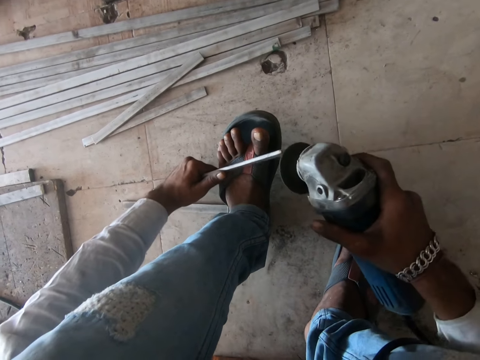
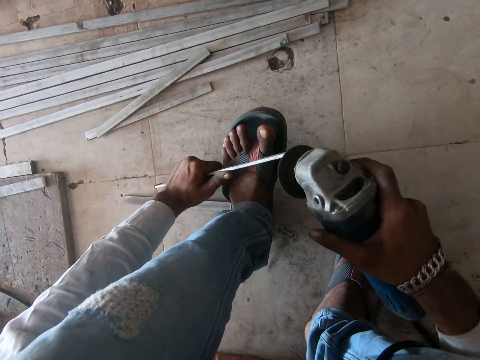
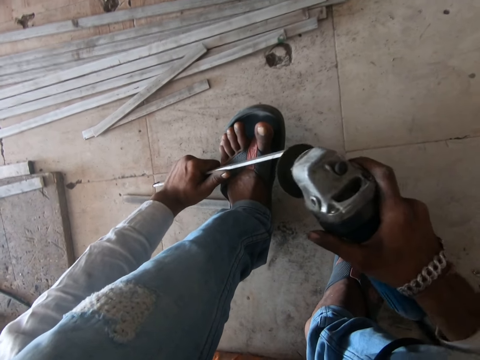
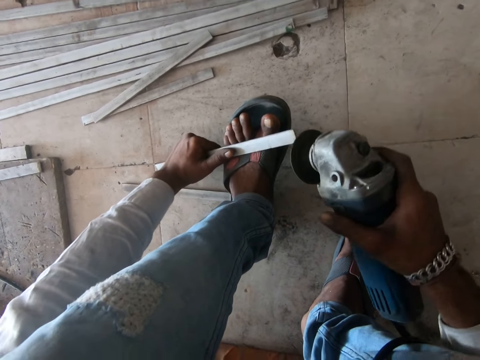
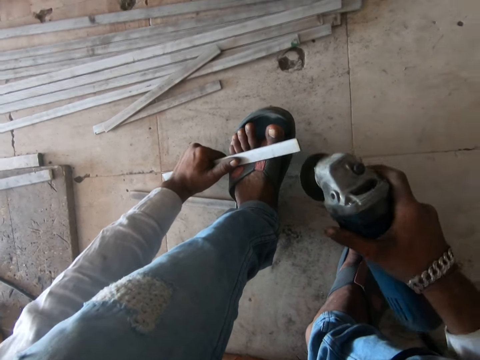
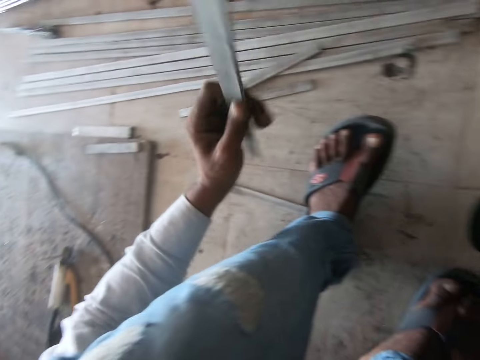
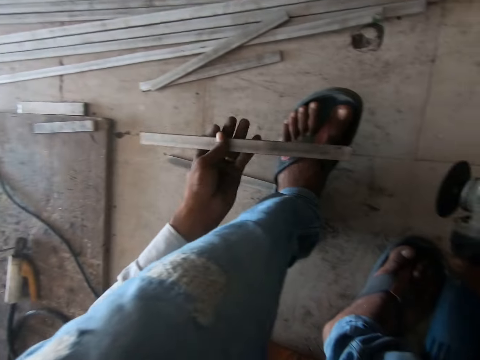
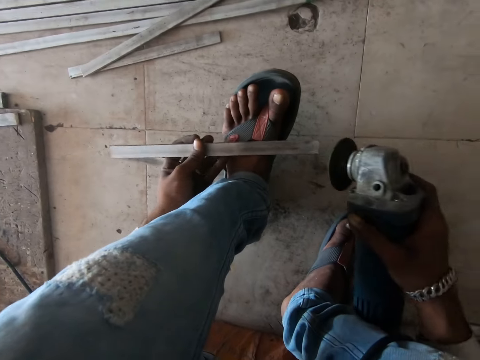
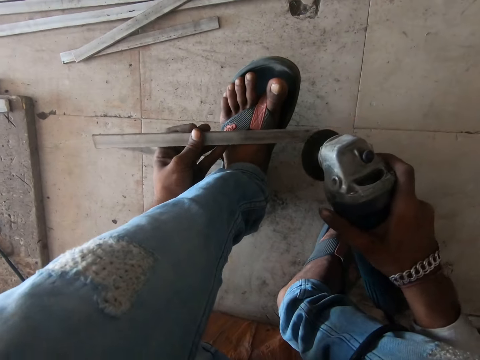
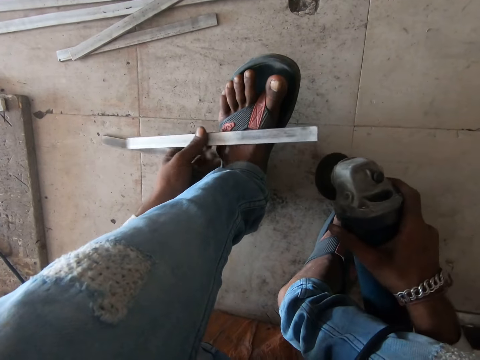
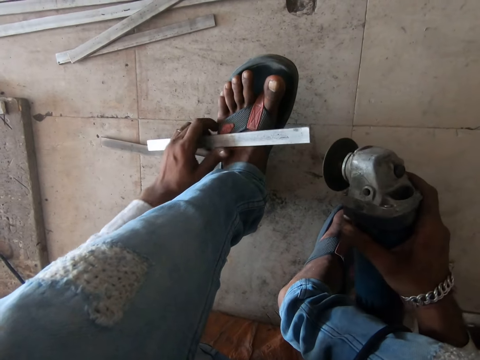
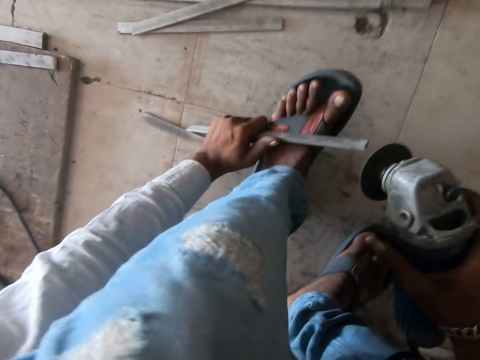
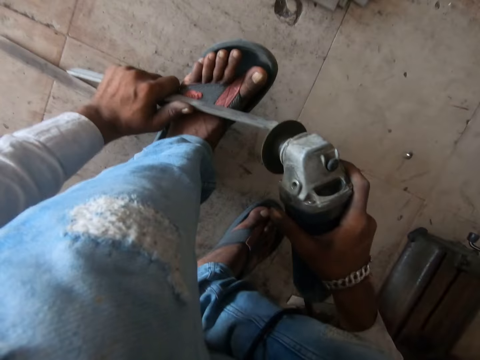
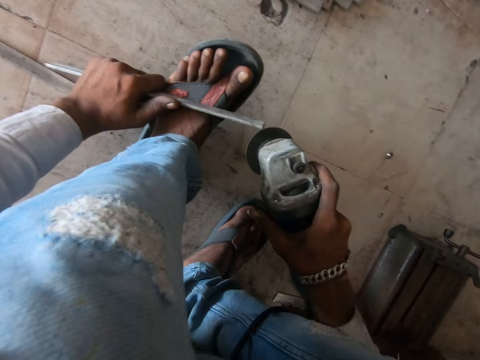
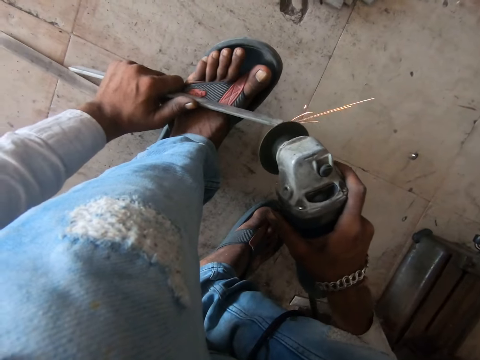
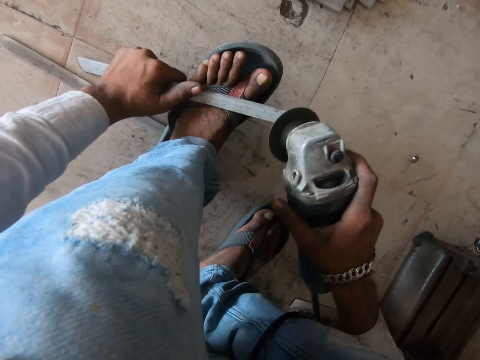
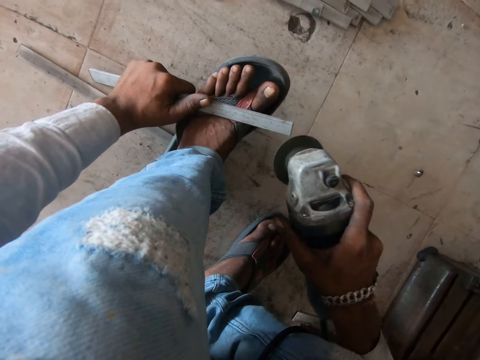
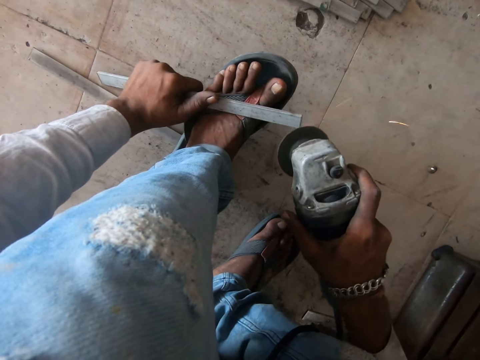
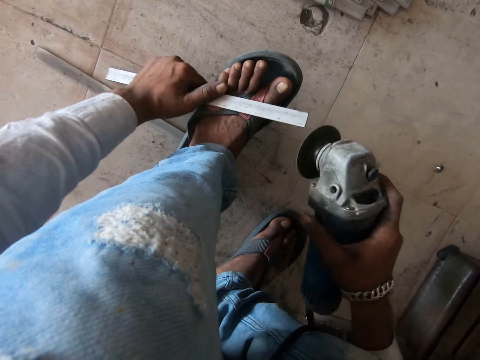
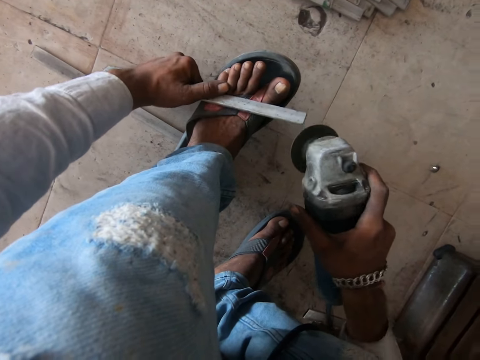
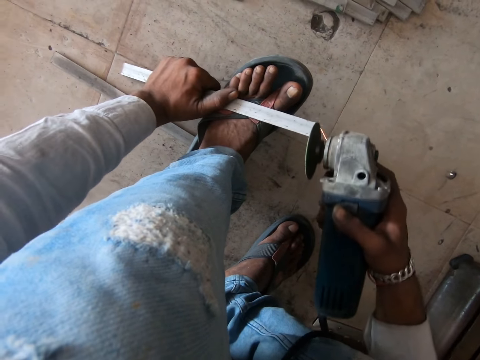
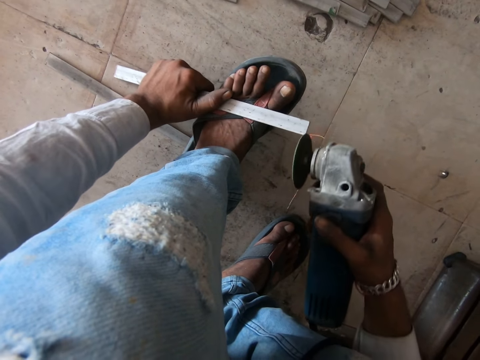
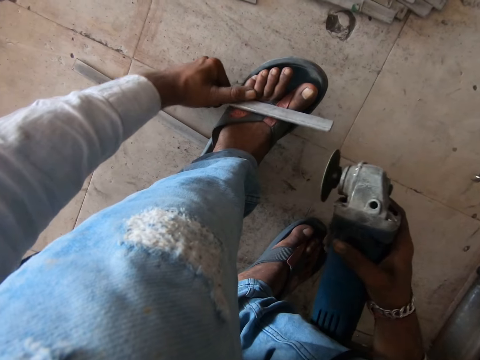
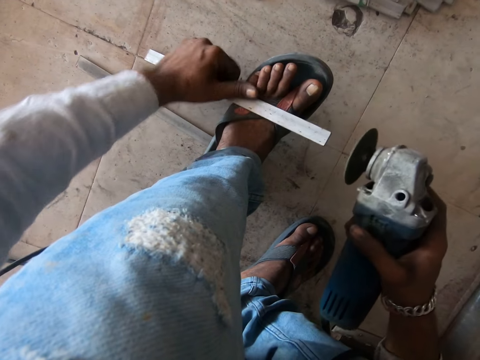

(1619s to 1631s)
The camera wearer polishes the metal bar. They flip the metal bar. They grind the metal bar. They polish the metal bar.

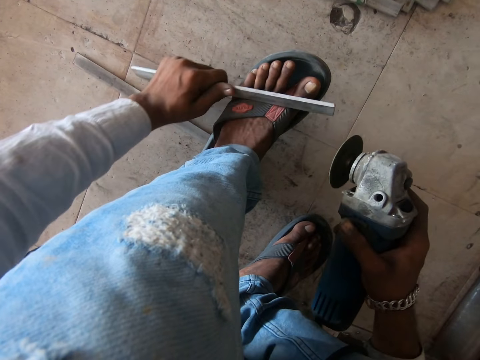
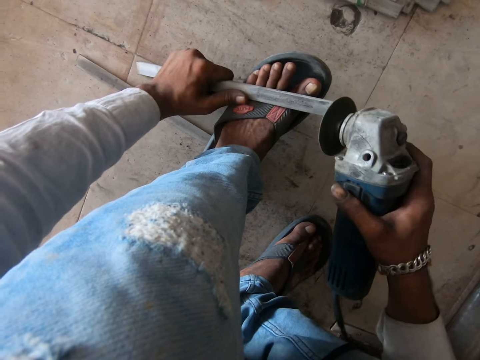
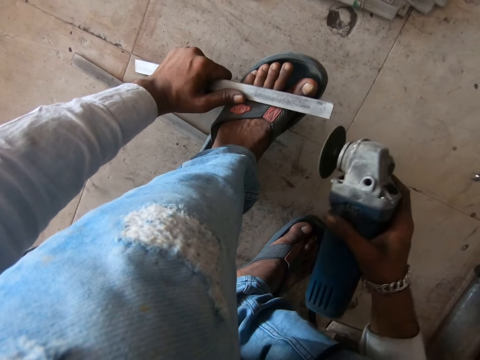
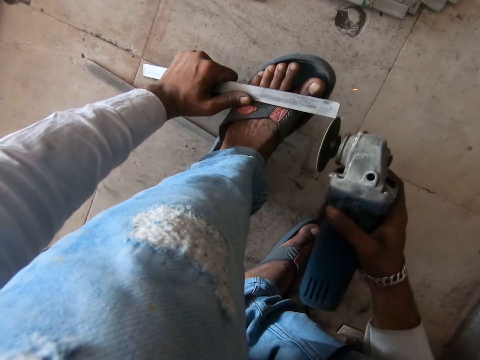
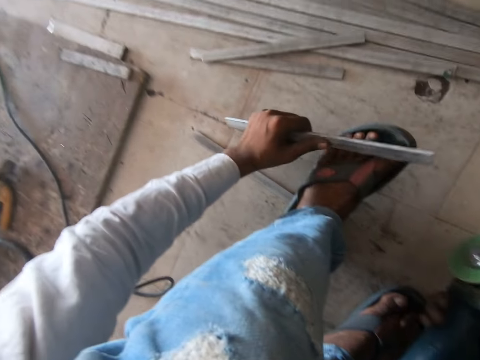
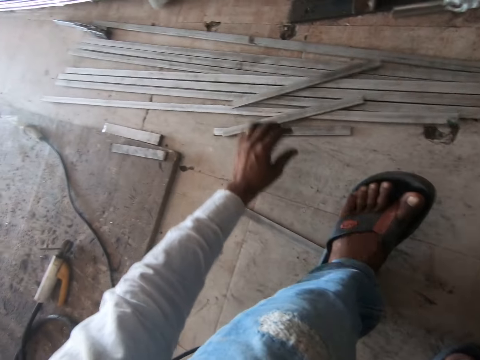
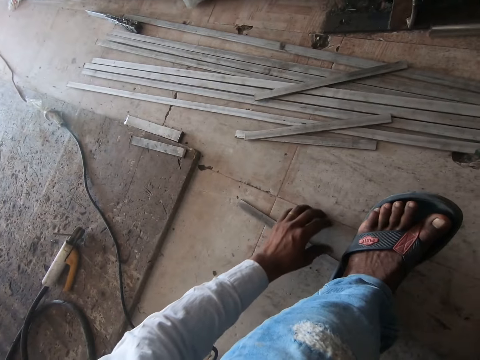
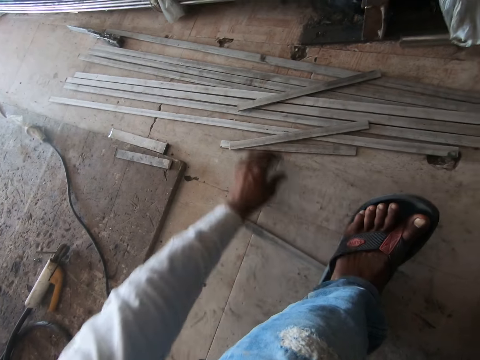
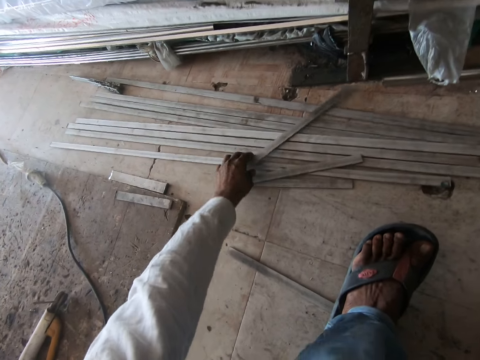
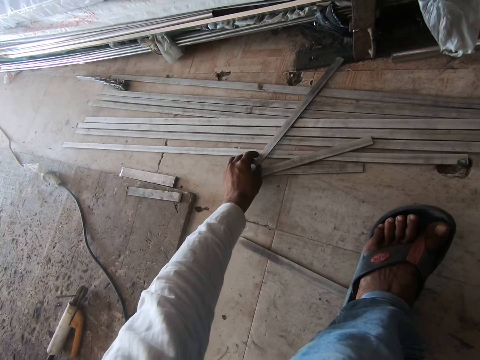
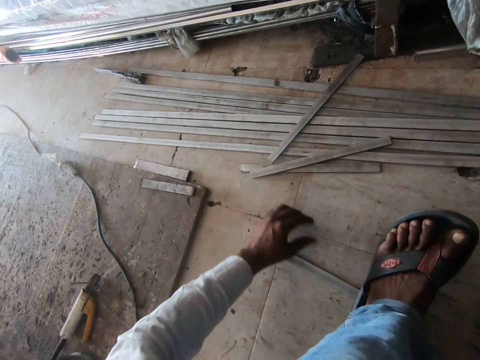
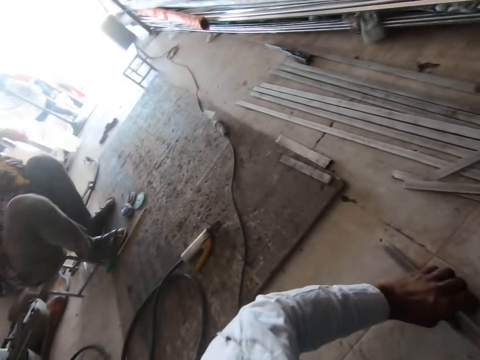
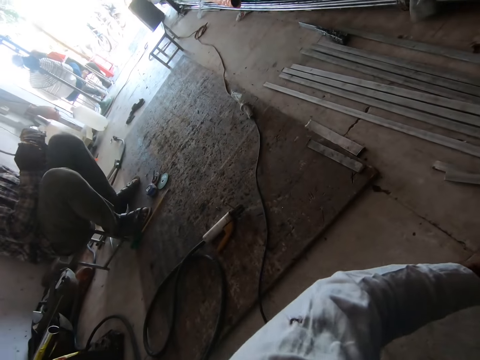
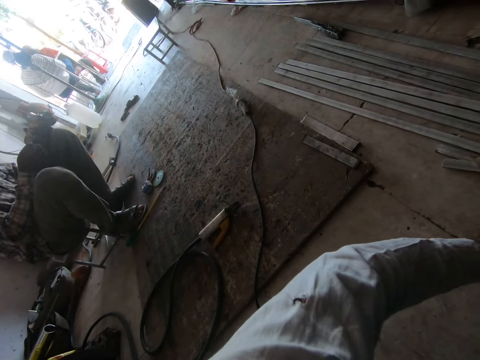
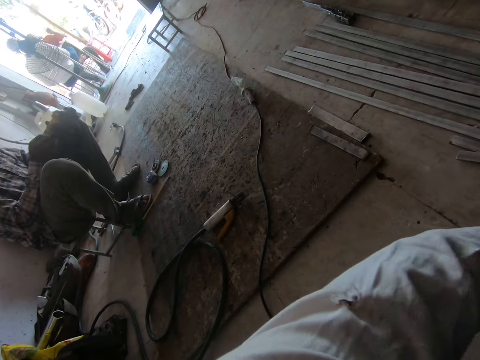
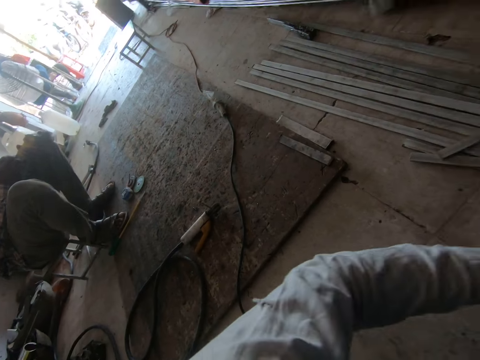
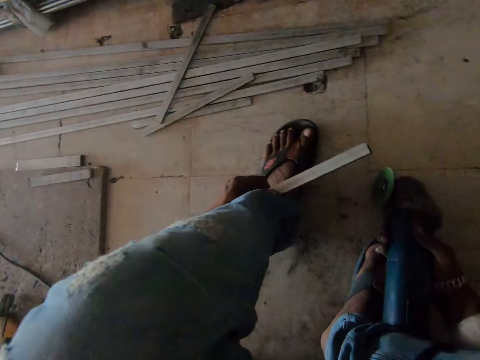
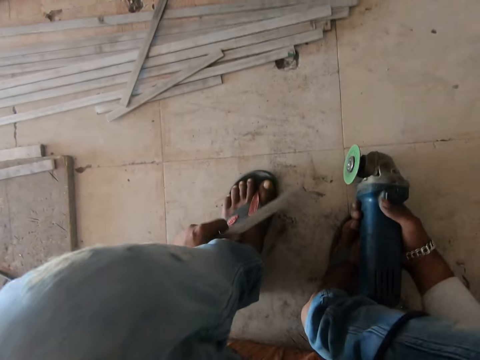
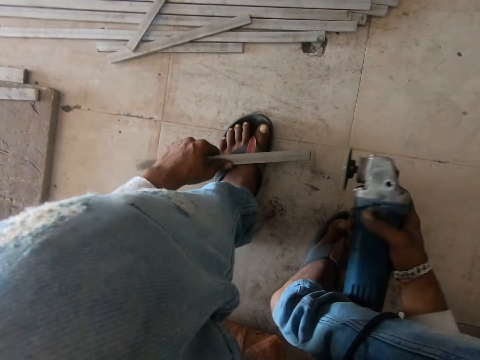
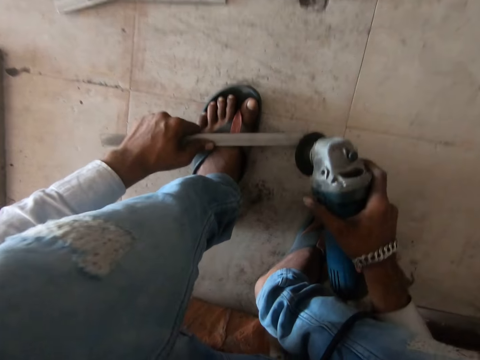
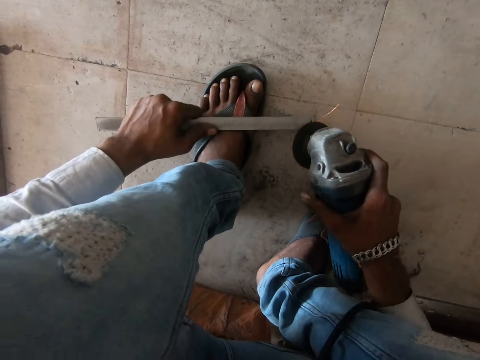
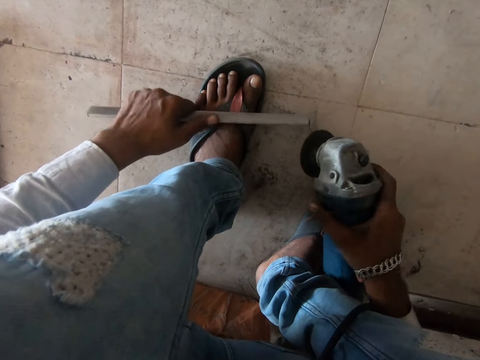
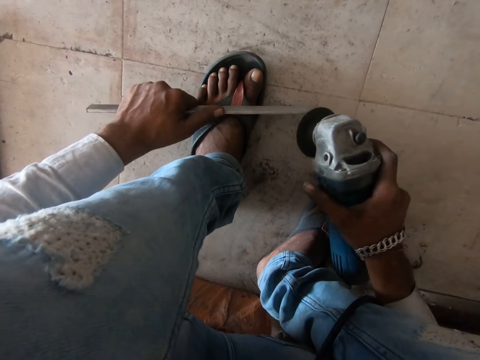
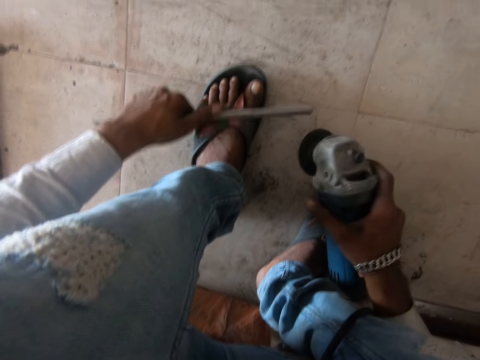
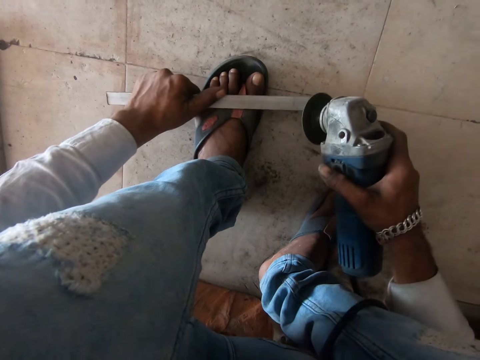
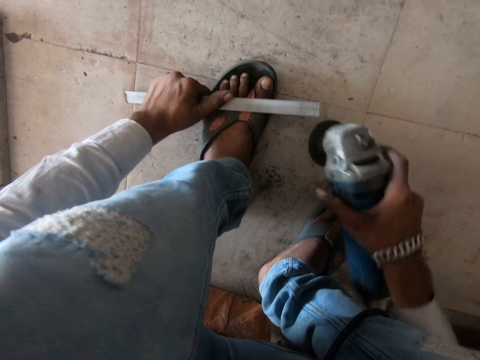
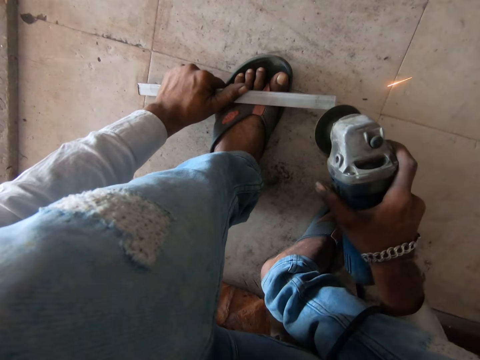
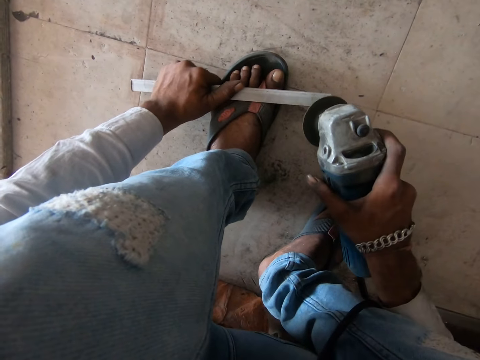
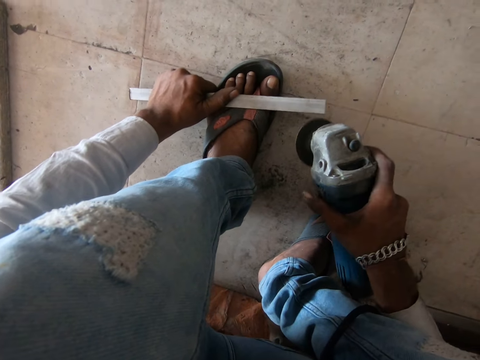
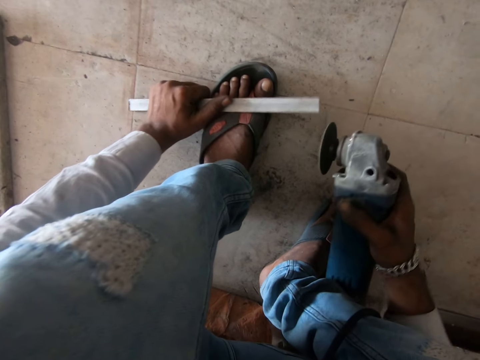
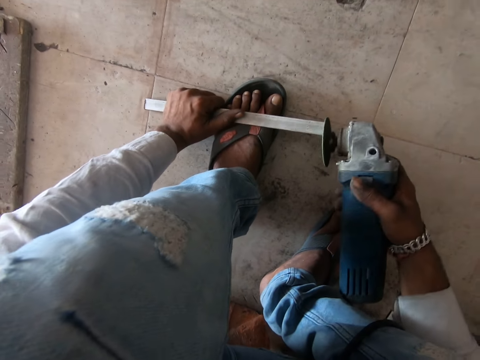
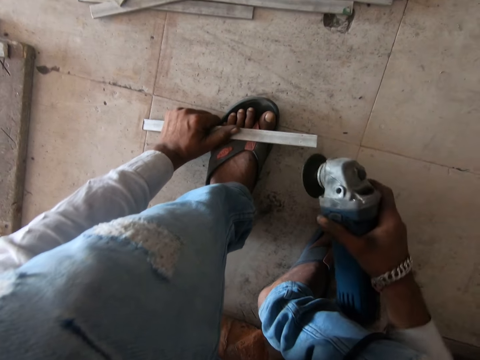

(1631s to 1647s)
The camera wearer rotates a metal bar. They polish the metal bar. They lift the metal bar. They drop the metal bar on the floor. They stare at the metal bar. They adjust the metal bar. They hold a metal rod with the left hand. They touch the metal. They move the metal rod on the floor with the left hand. They look at a person. The camera wearer moves the leg. They hold the metal rod with the left hand. They hold the grinder machine with the right hand. They grind the metal rod in the left hand with the grinder machine in the right hand. They turn the metal rod with the left hand. They grind the metal rod in the left hand with the grinder machine in the right hand.
